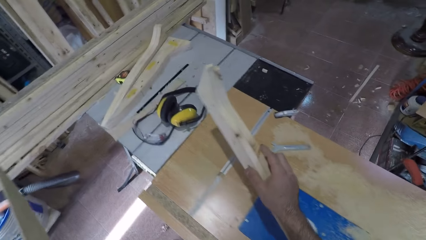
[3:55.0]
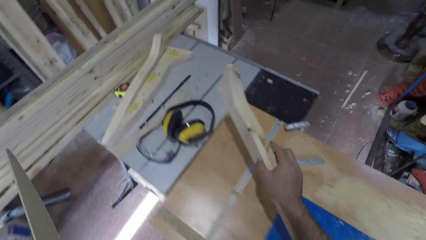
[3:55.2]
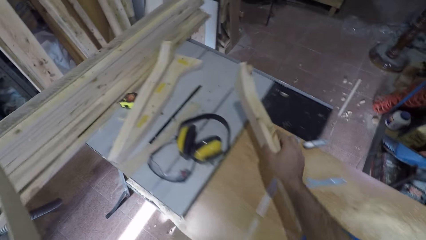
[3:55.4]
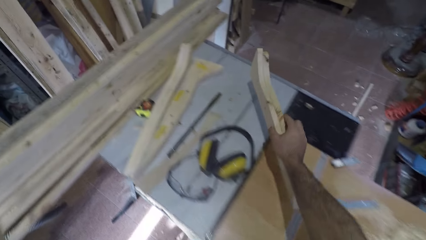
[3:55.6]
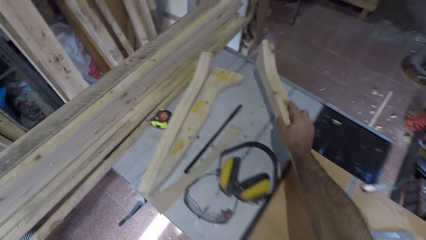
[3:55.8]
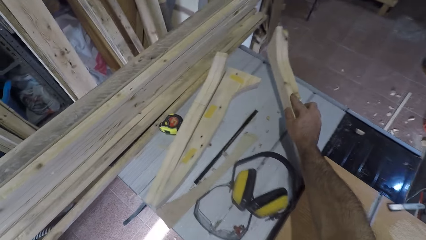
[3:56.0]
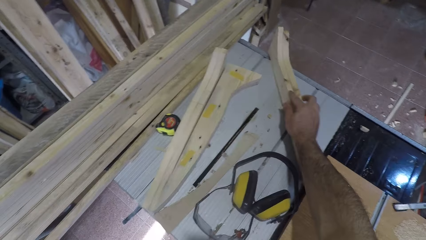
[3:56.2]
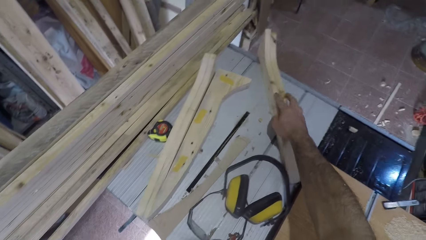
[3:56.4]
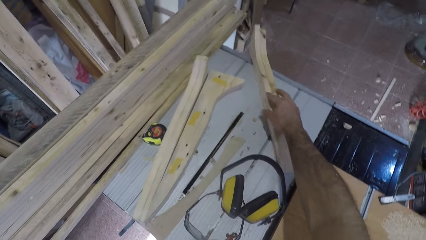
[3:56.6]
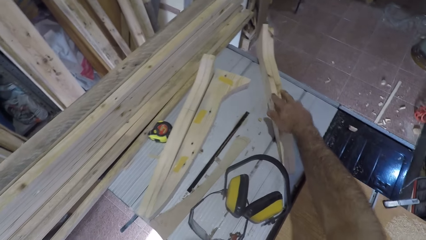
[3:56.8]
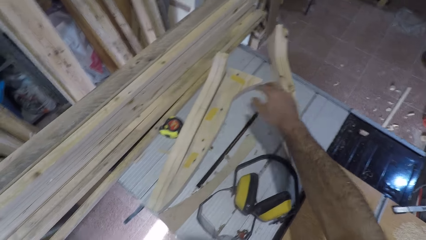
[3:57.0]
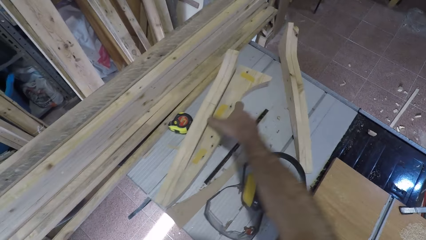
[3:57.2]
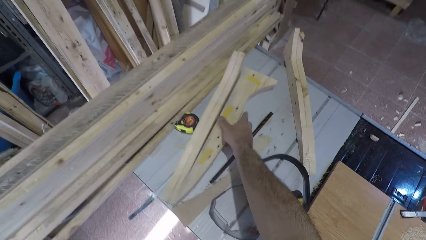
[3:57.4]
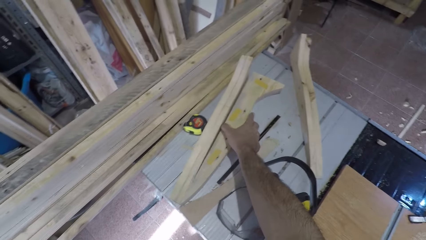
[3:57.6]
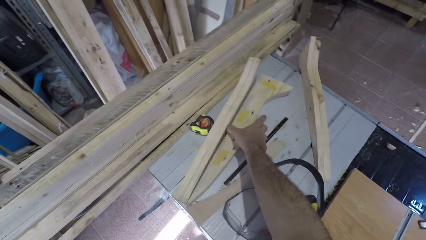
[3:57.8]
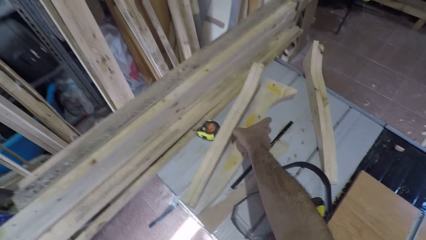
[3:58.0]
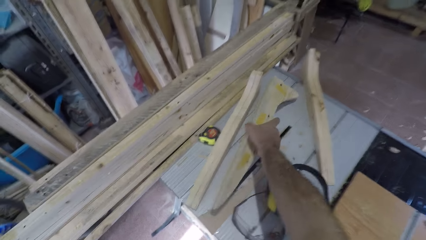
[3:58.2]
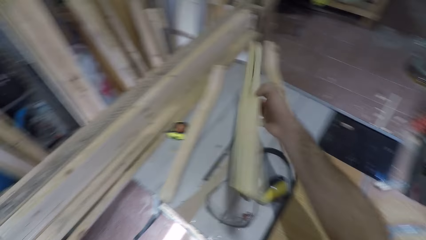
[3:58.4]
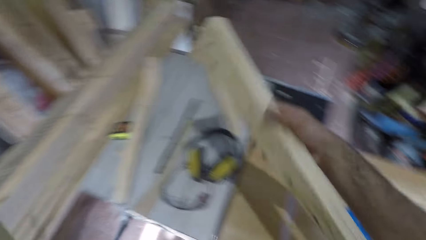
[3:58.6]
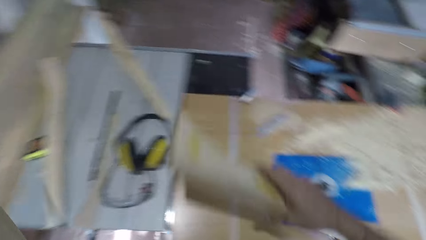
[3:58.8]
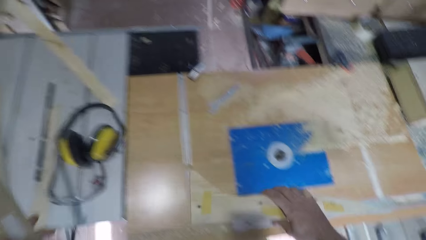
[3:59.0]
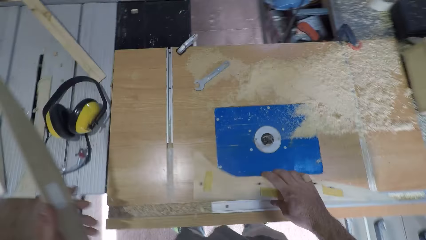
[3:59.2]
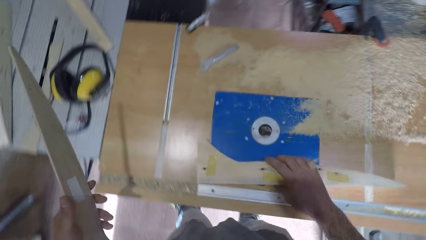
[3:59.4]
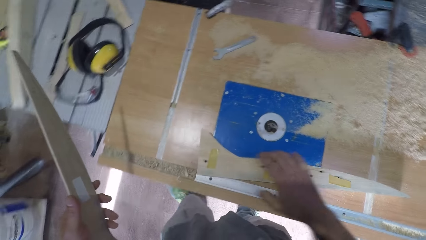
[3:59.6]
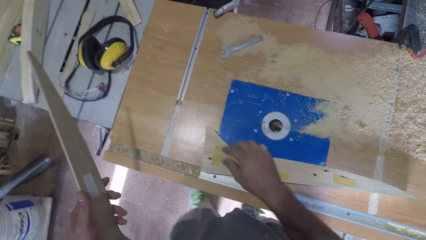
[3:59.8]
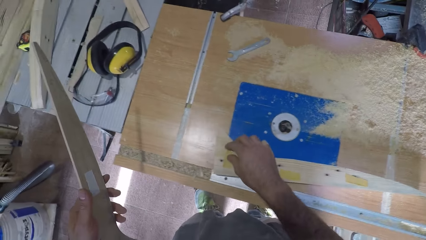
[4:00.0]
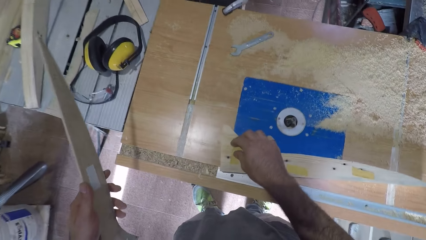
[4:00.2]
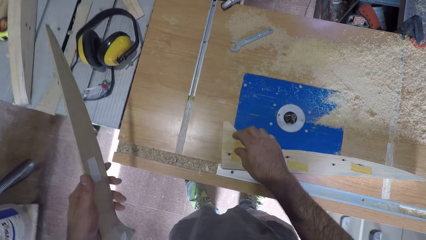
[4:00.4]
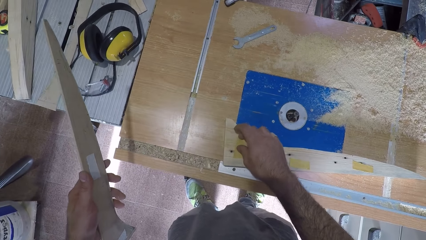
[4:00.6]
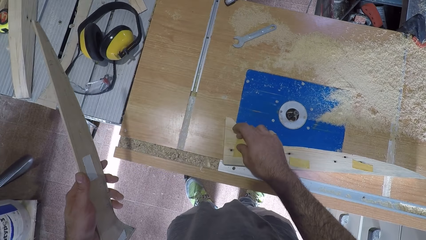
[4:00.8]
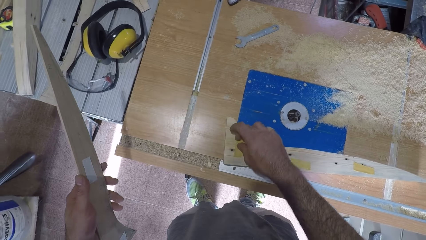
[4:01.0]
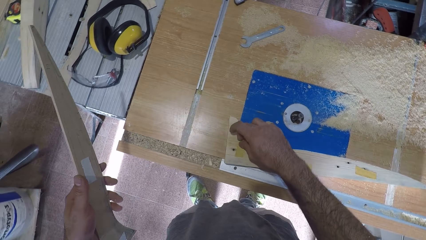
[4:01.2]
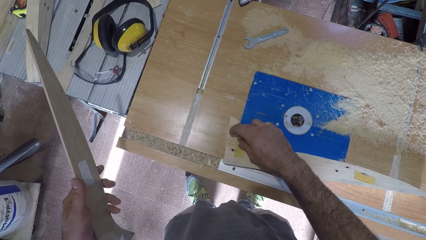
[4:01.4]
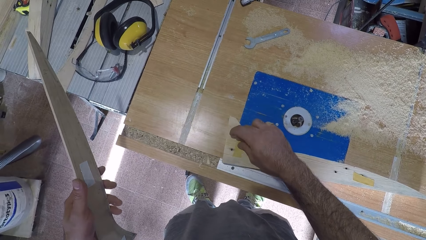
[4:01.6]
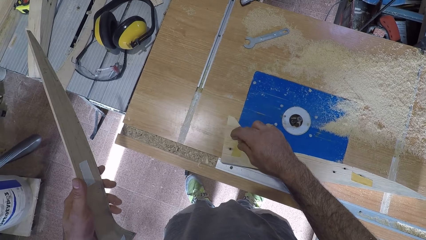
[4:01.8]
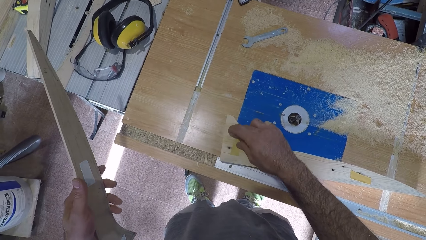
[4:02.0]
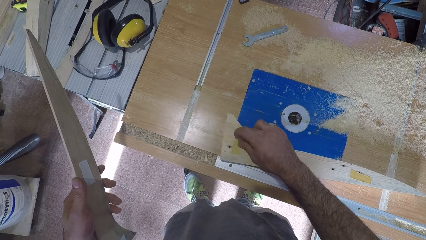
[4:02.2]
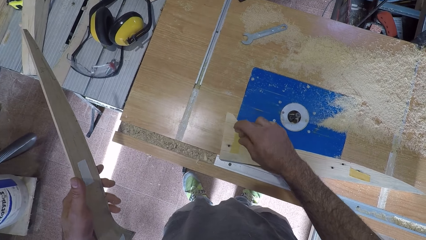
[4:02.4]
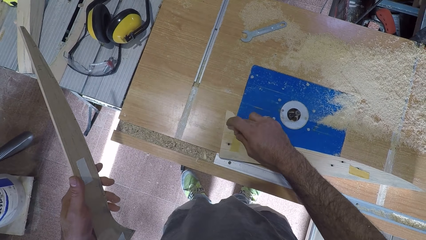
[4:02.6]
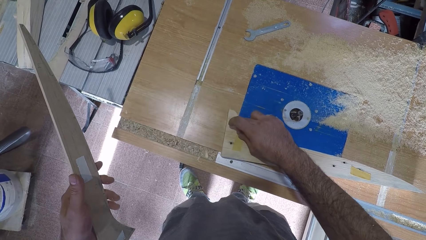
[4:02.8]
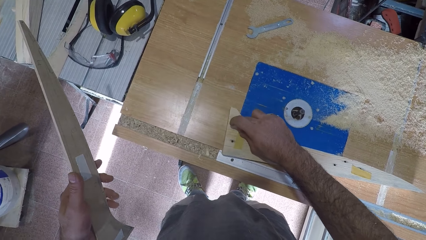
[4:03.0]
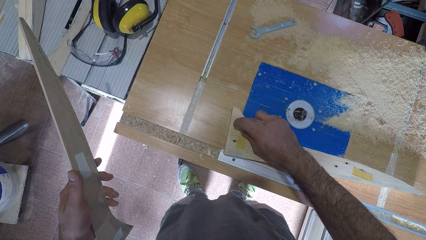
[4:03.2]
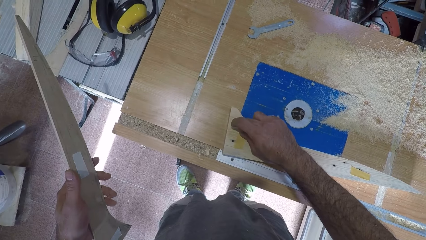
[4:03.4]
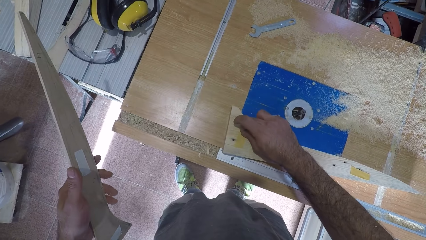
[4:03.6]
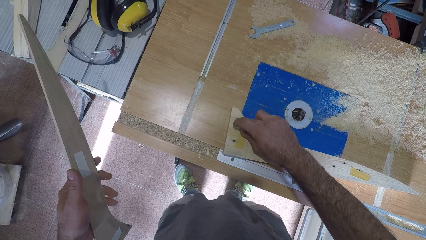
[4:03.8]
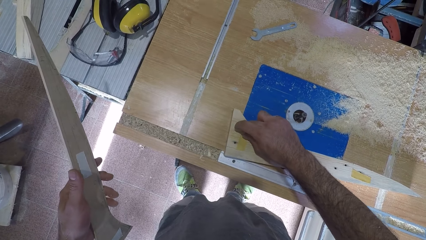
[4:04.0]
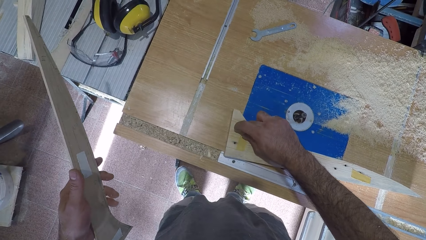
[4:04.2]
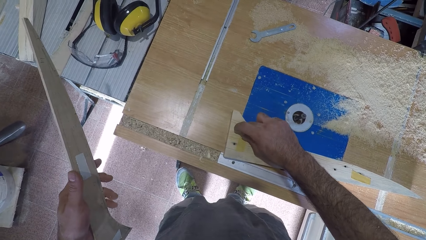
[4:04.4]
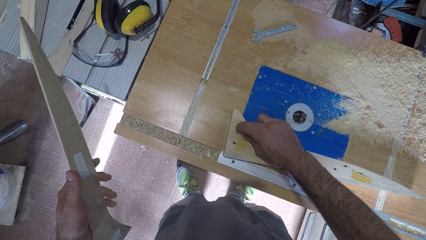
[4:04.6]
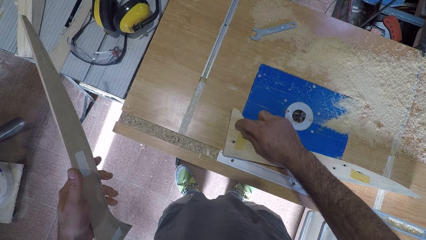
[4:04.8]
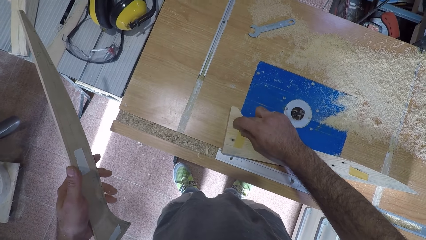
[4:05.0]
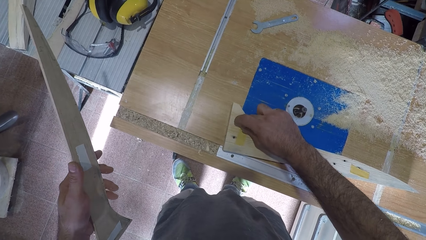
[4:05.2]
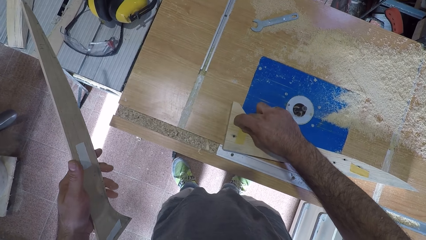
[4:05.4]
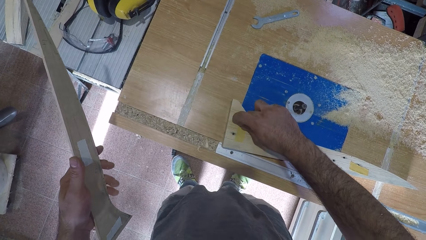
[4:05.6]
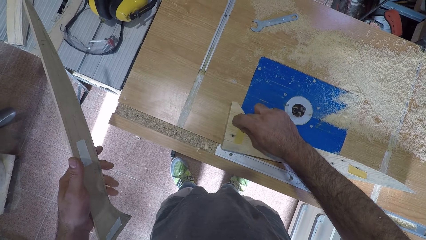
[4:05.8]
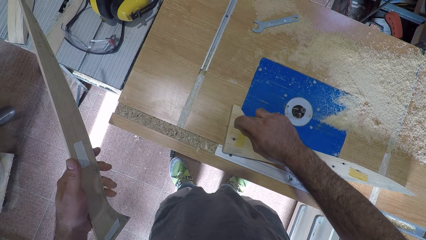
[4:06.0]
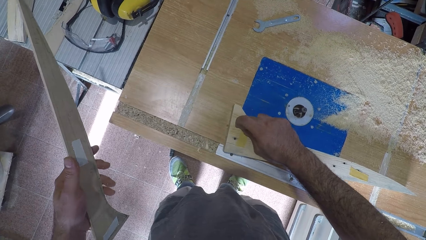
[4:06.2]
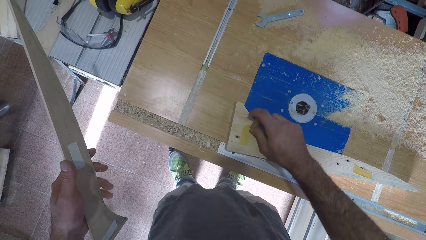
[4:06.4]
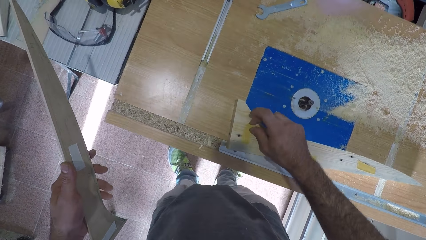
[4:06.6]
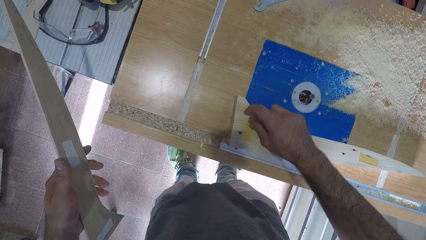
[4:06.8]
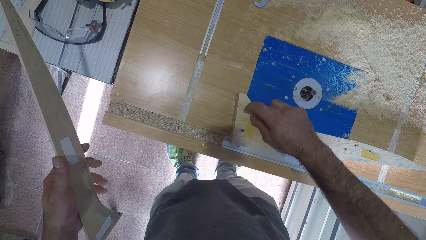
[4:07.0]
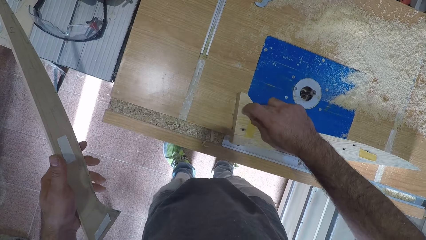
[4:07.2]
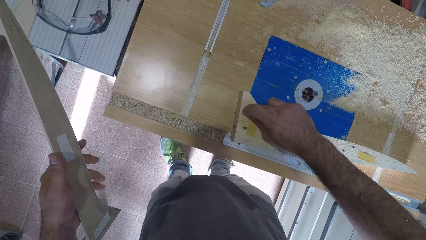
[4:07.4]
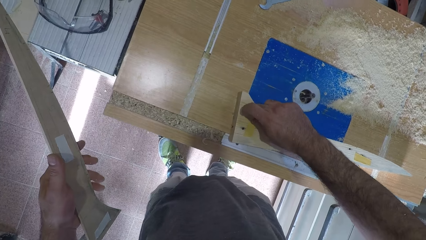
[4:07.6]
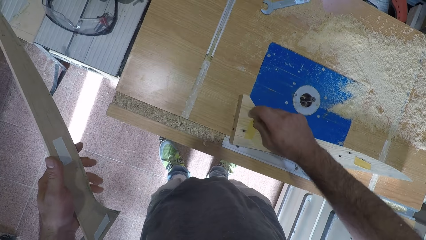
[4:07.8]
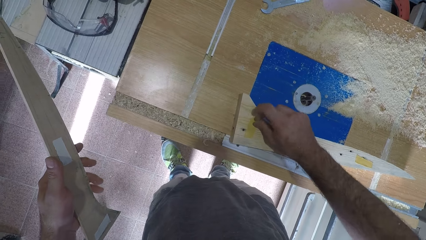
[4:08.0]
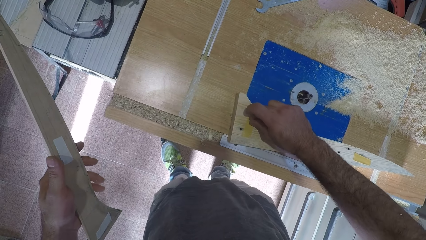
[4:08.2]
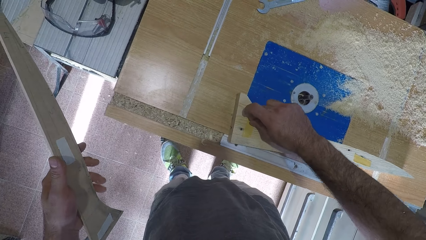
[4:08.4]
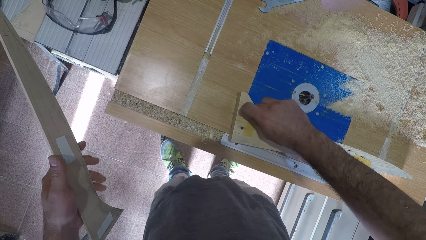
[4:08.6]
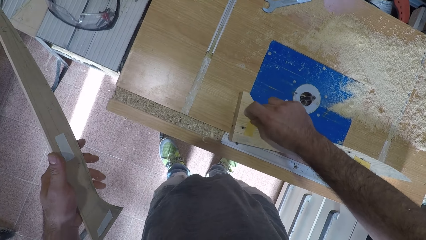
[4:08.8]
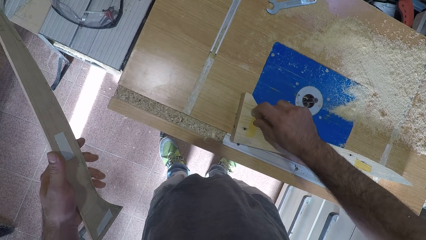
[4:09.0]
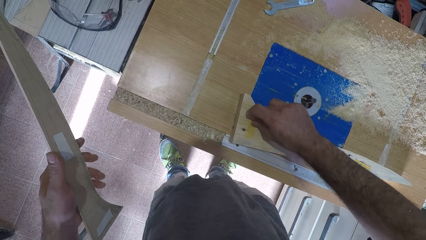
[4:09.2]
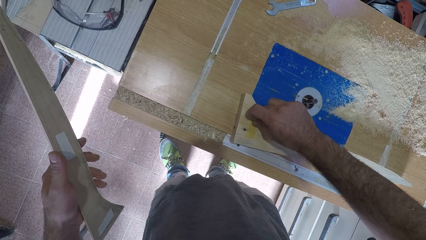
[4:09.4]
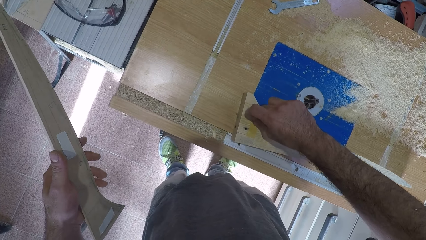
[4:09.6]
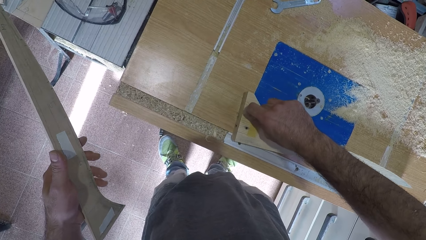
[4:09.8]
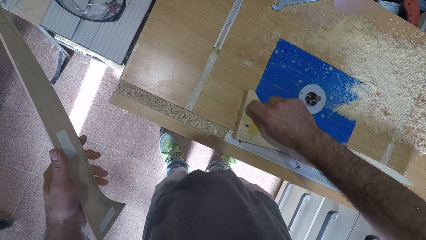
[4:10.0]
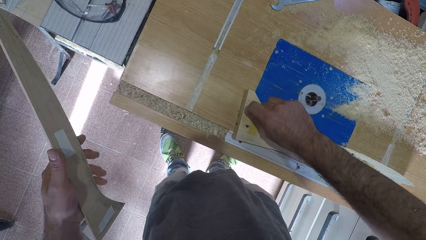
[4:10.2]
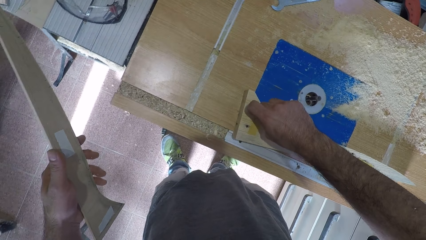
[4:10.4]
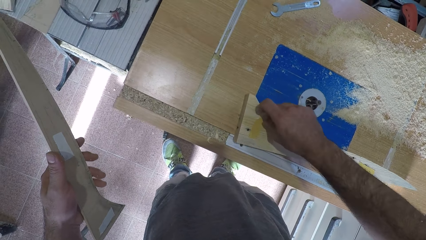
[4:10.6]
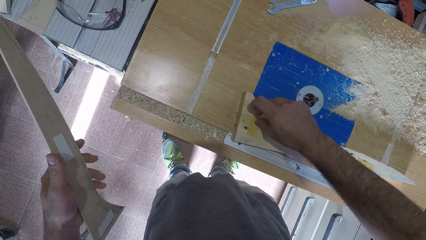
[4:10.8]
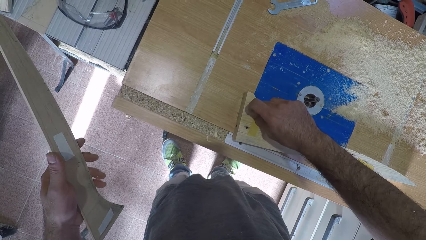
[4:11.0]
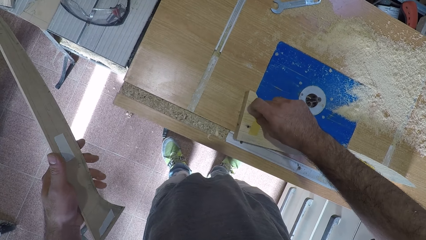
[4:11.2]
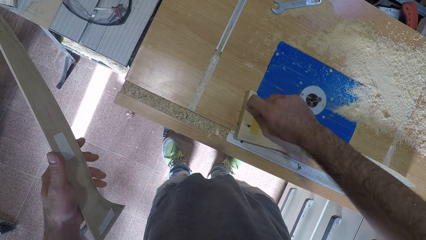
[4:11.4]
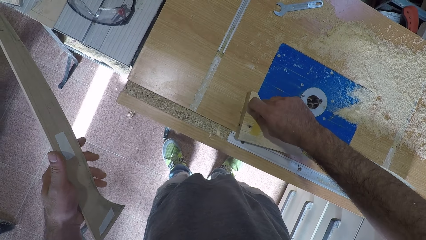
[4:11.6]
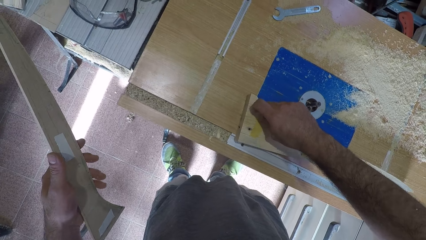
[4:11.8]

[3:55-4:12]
The camera wearer drops the plank wood on a table to the left of the machine. They pick another plank wood from the table. They hold the wood. They place the wood on the wood carving machine. They peel off a tape or sticker on the plank wood.
